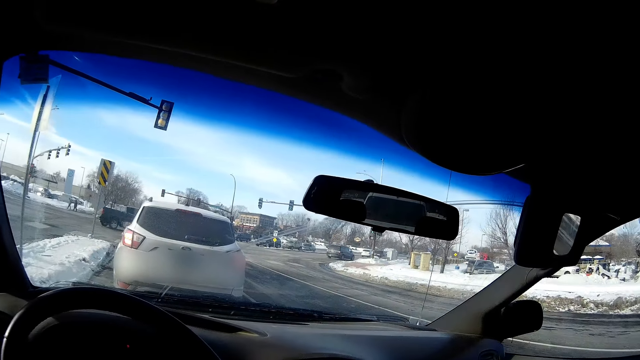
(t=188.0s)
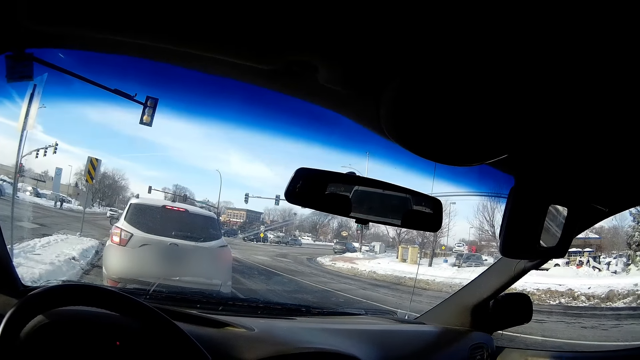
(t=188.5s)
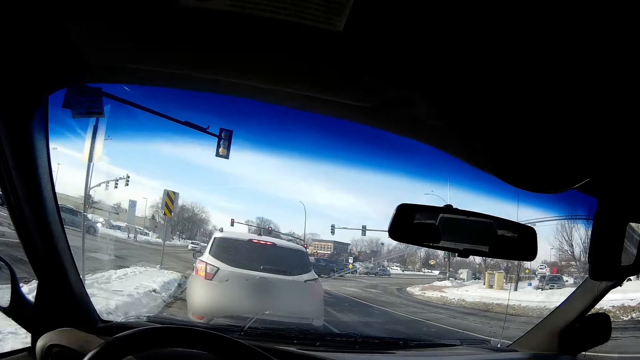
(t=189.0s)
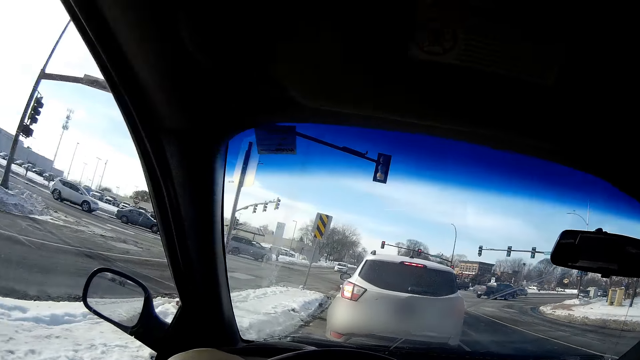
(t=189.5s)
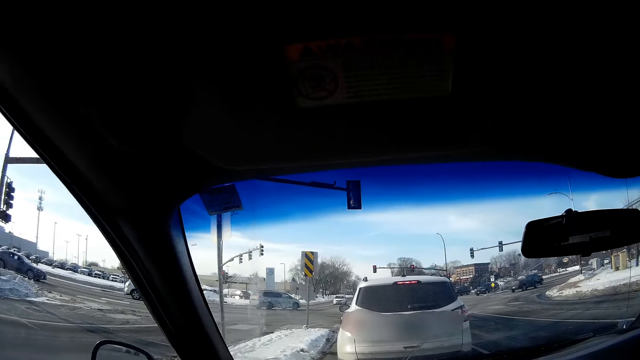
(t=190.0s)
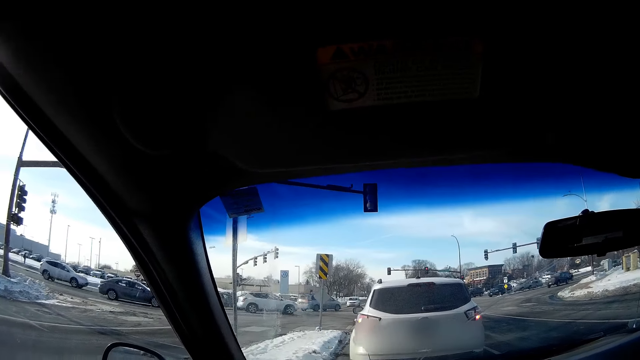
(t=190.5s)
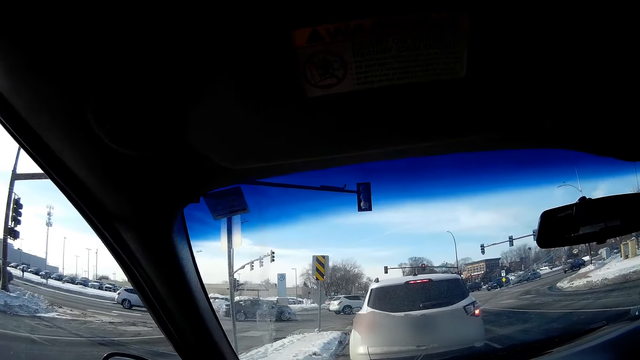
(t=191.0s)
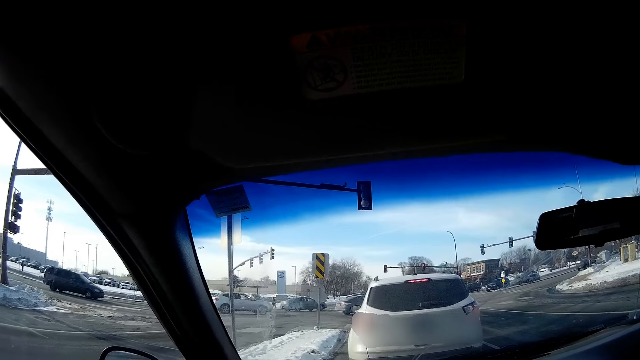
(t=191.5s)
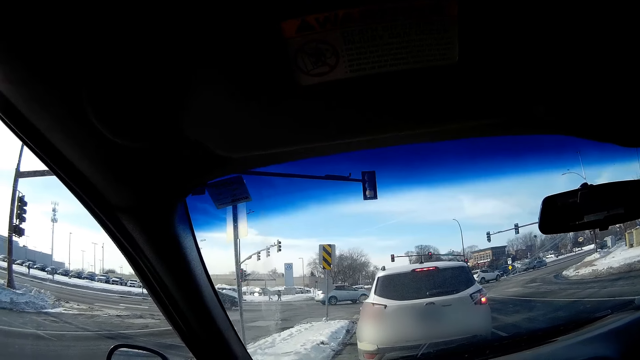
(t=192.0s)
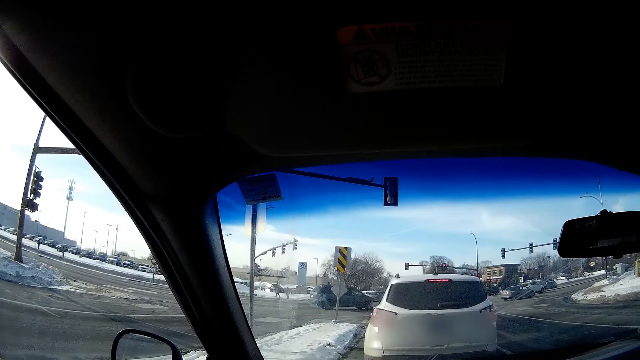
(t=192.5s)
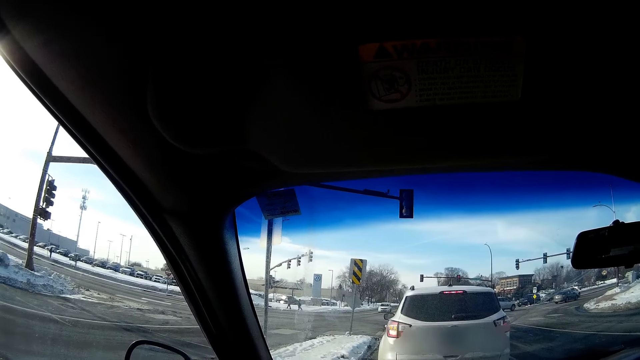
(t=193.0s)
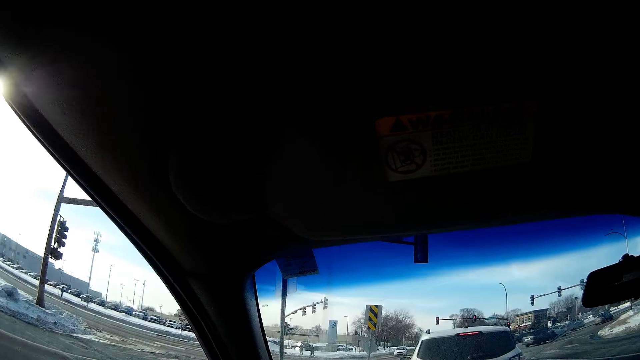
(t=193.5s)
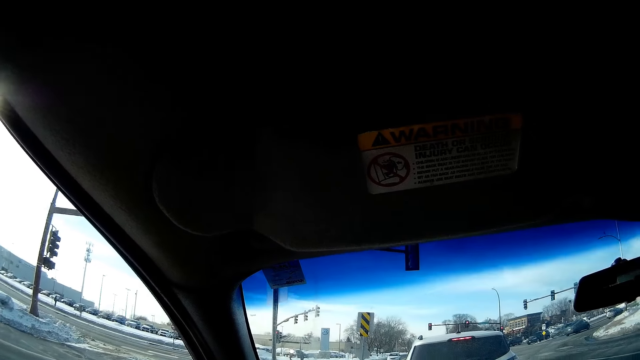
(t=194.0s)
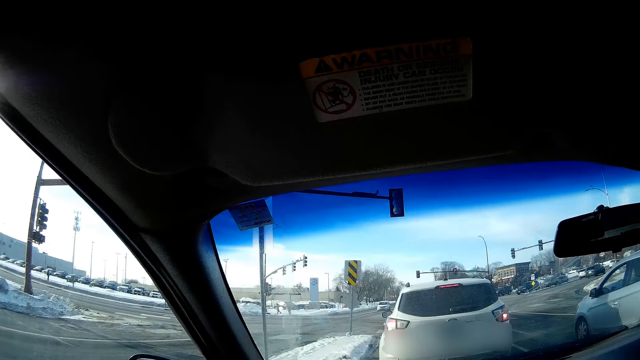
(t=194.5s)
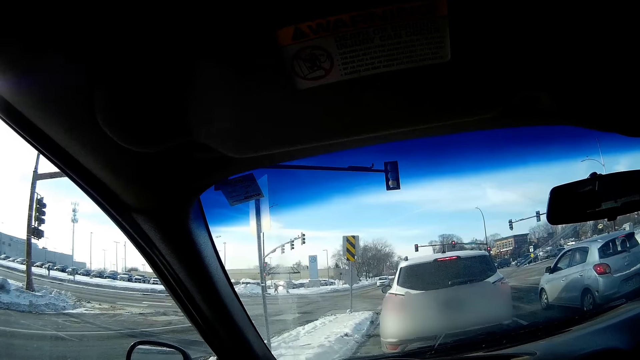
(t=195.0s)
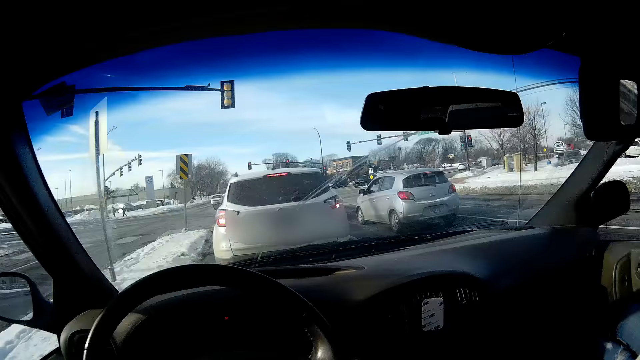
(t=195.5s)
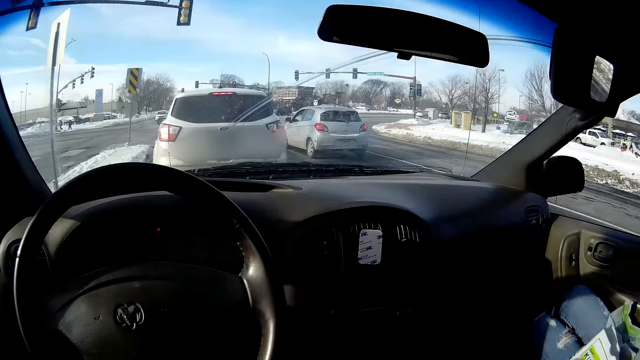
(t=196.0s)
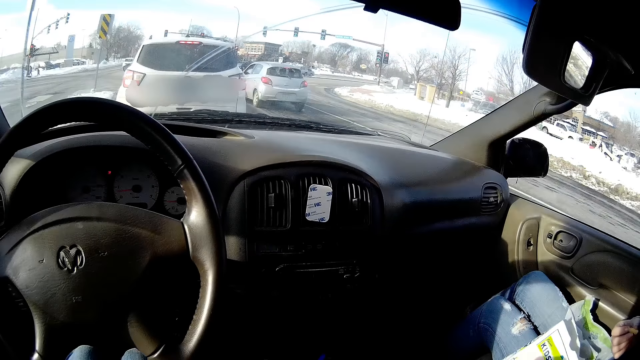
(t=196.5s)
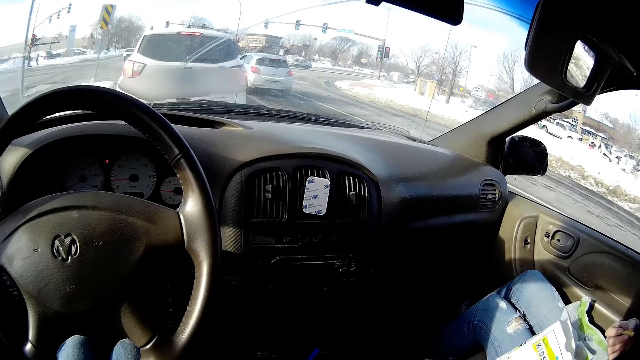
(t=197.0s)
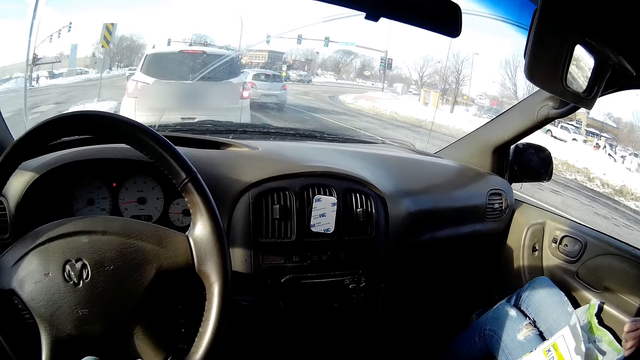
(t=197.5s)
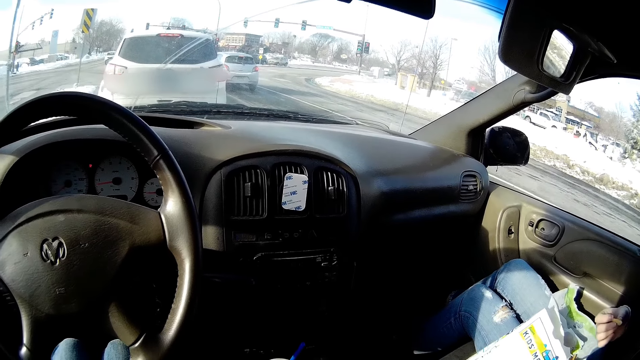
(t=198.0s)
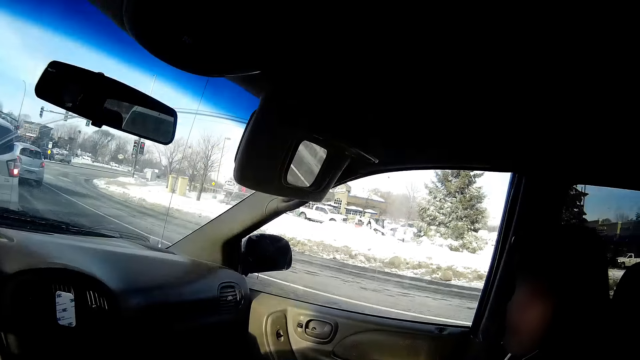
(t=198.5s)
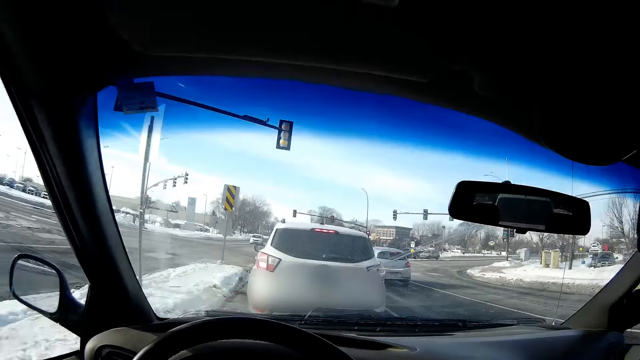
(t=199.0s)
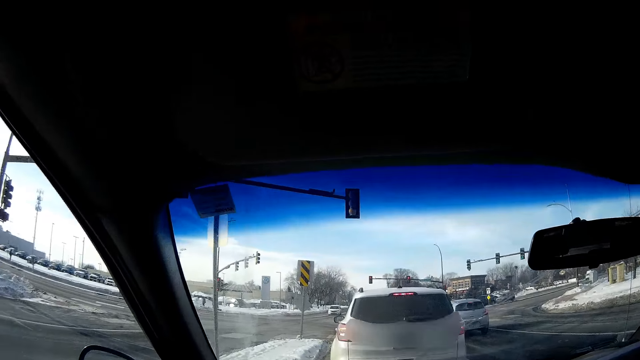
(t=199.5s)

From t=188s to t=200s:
A car drives past the camera wearer.

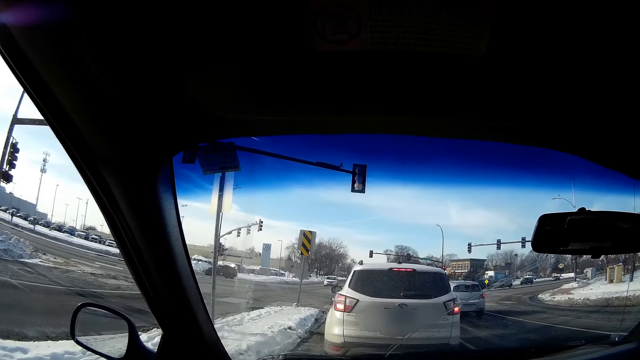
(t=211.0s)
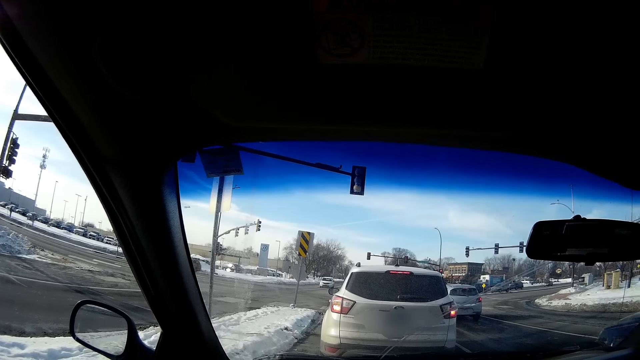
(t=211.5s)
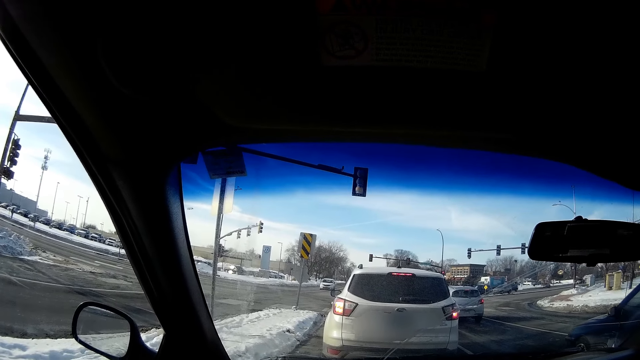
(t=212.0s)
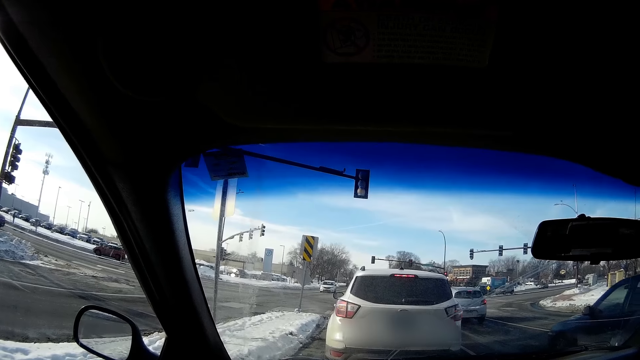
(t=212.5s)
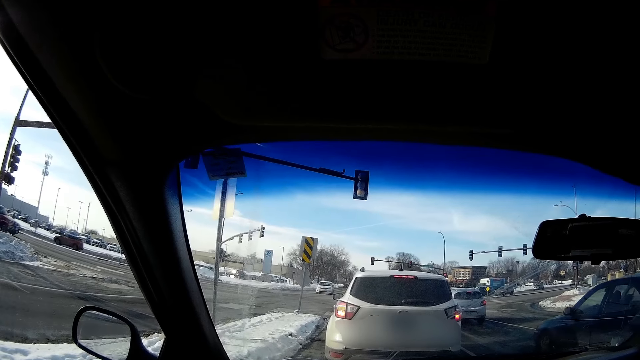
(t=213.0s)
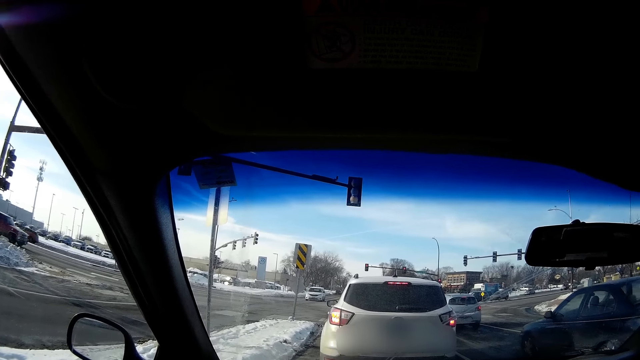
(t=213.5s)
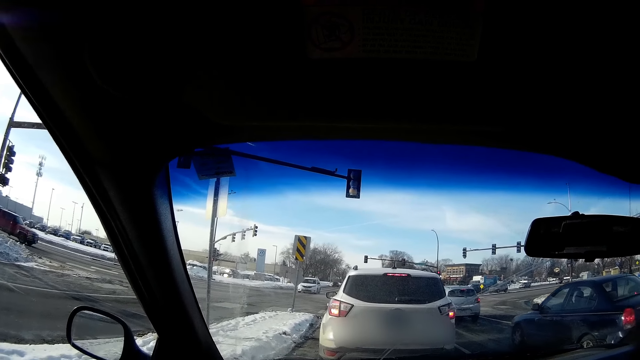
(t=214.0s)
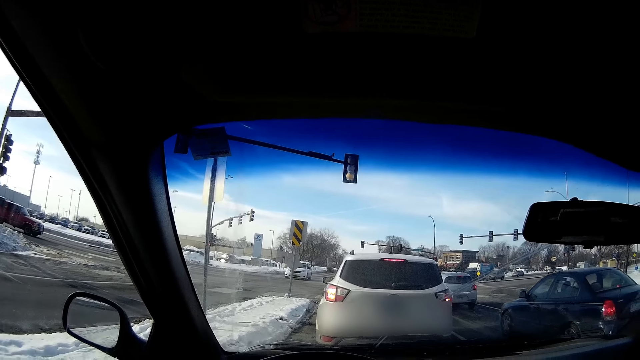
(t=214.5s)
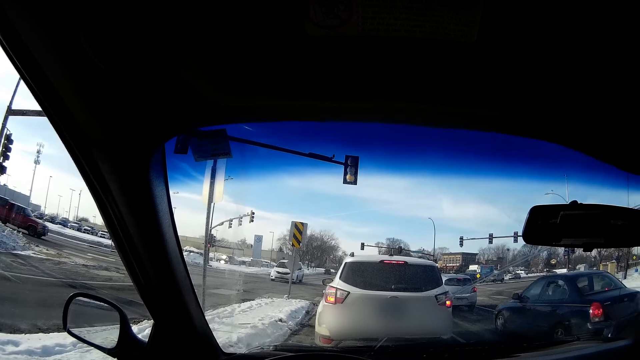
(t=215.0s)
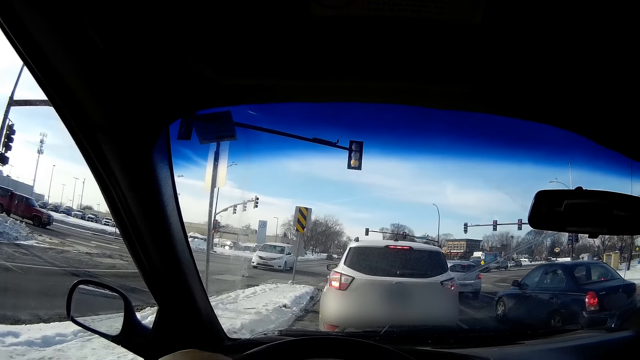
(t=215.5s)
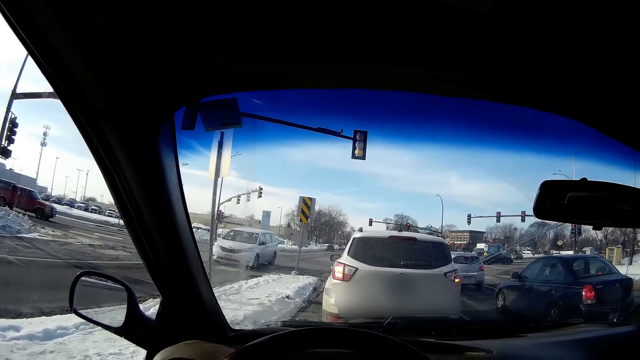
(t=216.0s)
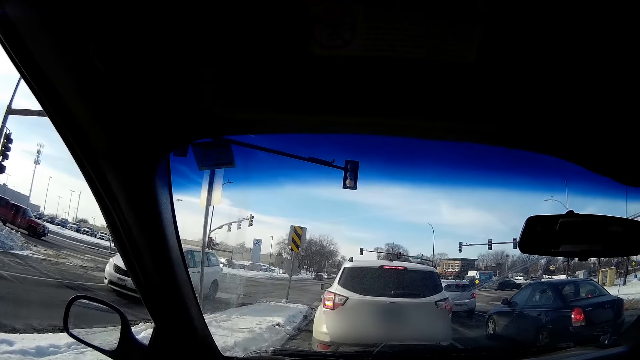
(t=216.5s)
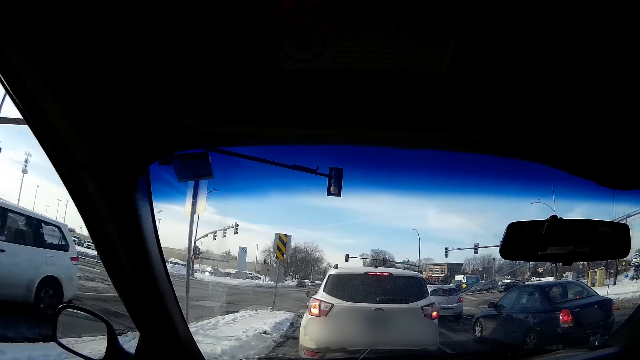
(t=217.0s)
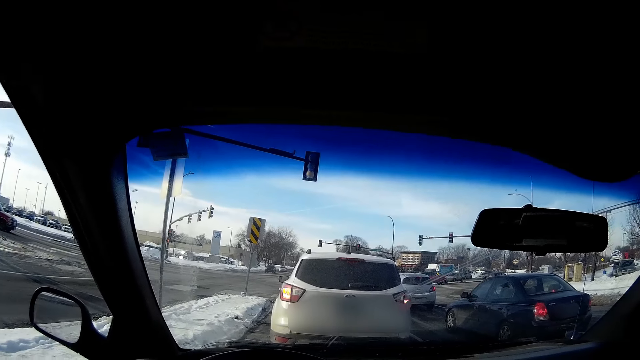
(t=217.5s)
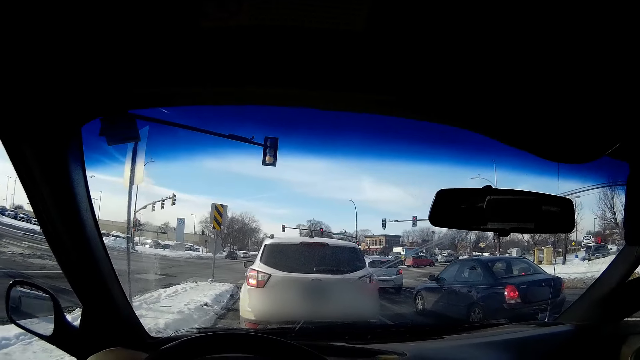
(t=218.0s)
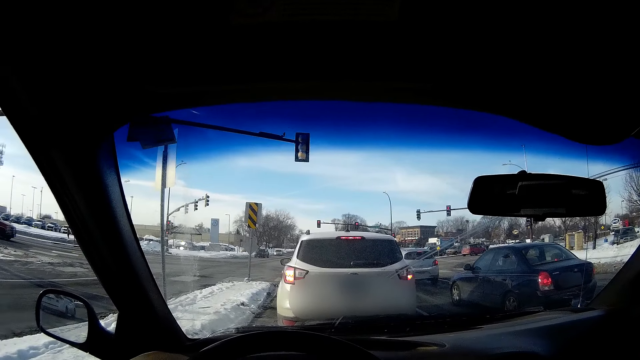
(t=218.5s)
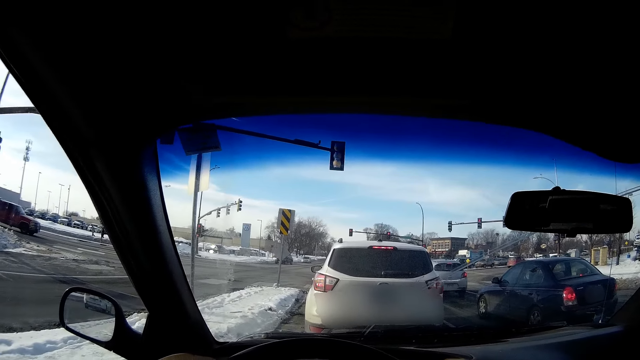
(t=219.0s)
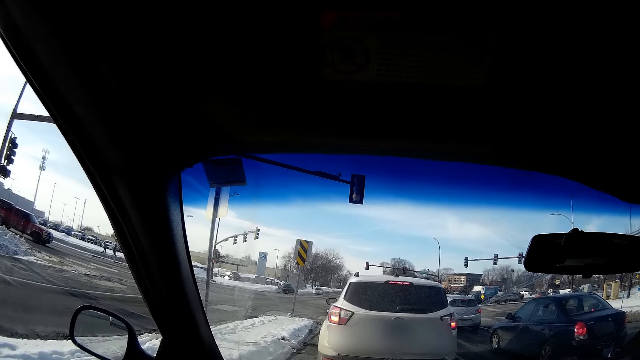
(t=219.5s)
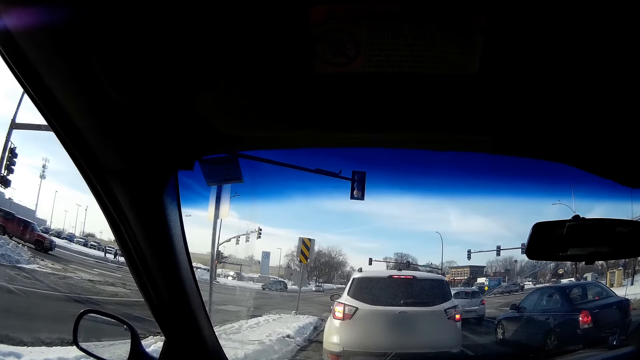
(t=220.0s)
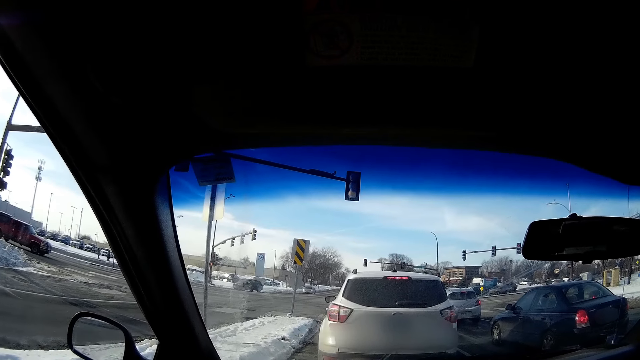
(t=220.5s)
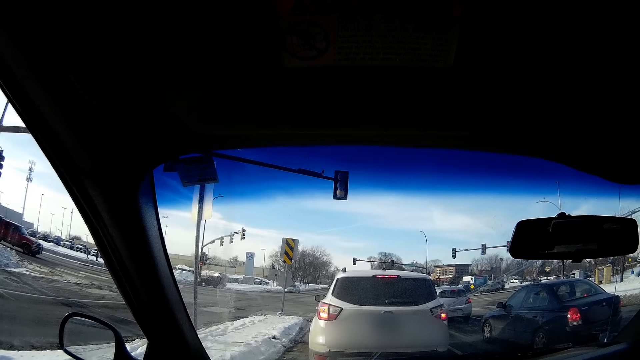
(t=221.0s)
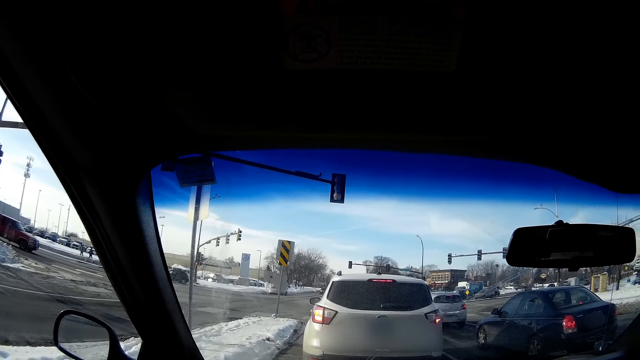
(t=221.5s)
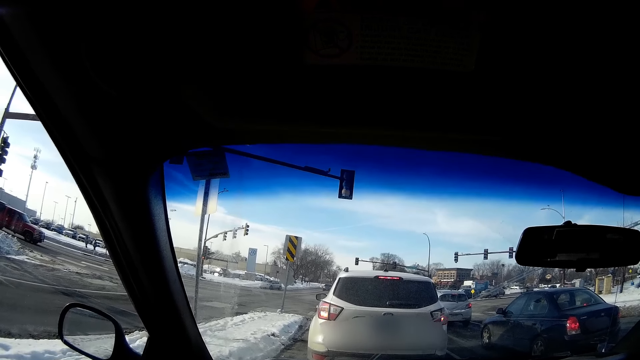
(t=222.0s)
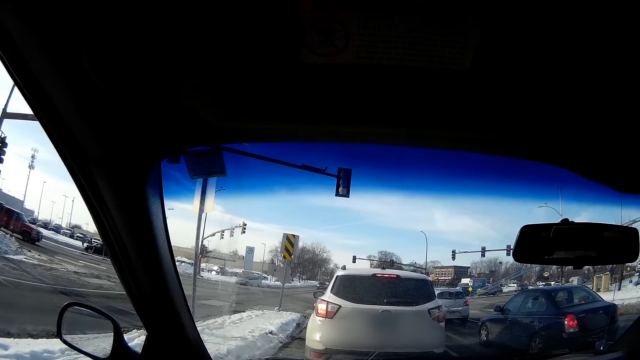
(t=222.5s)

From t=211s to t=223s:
A car drives past the camera wearer. A car drives past the camera wearer again.
